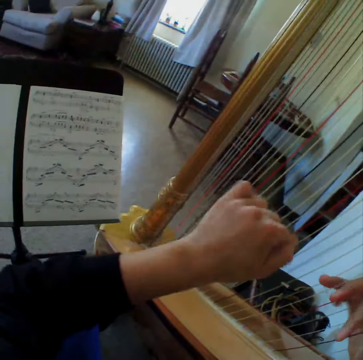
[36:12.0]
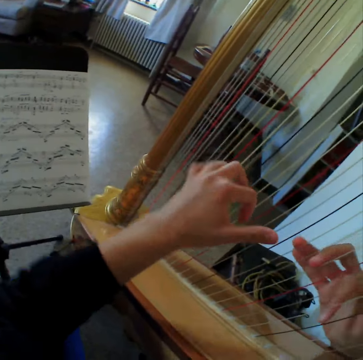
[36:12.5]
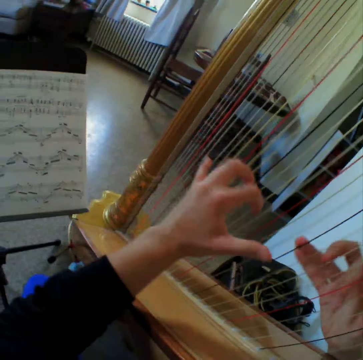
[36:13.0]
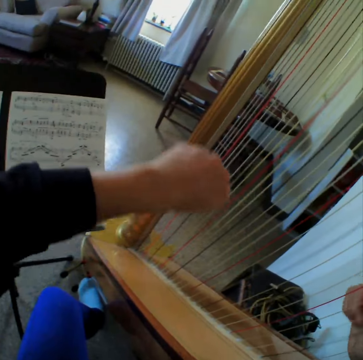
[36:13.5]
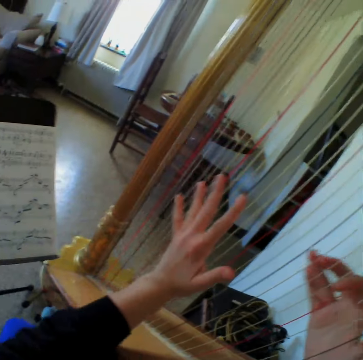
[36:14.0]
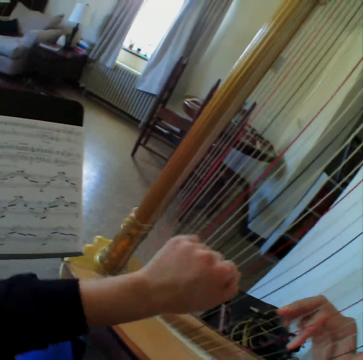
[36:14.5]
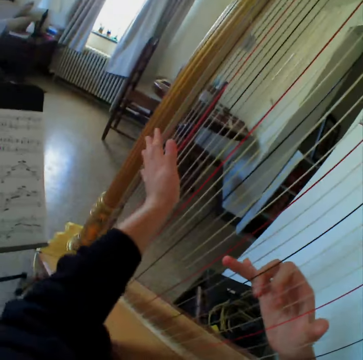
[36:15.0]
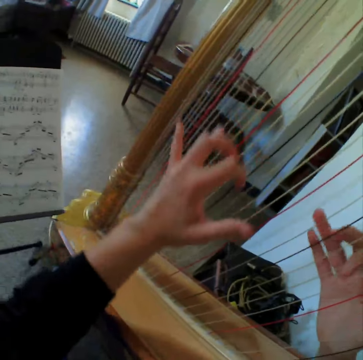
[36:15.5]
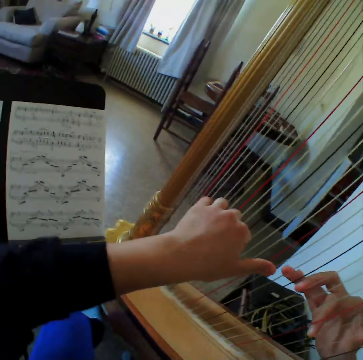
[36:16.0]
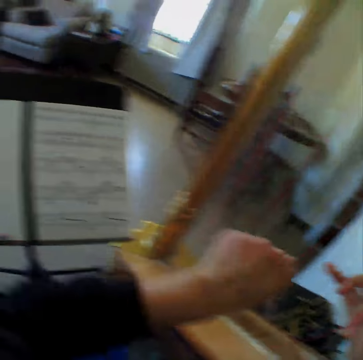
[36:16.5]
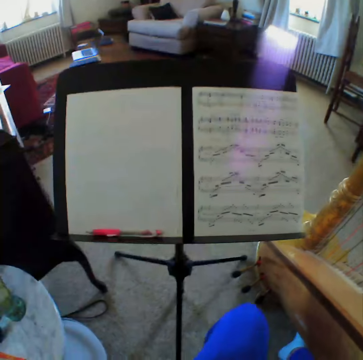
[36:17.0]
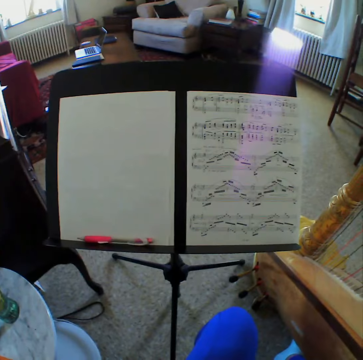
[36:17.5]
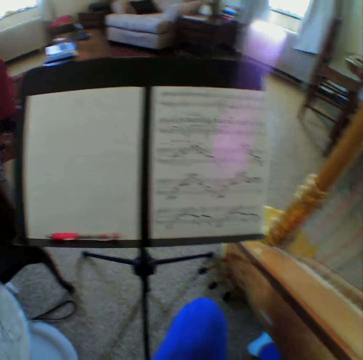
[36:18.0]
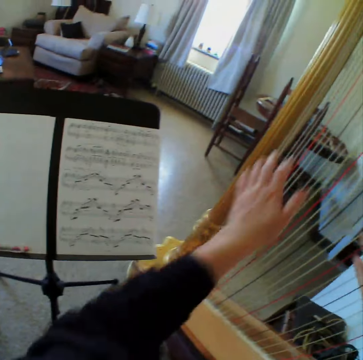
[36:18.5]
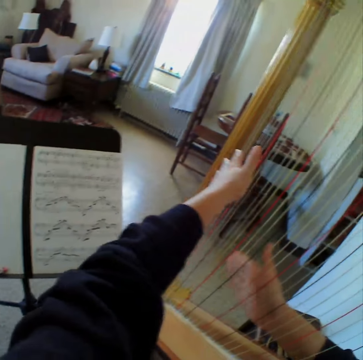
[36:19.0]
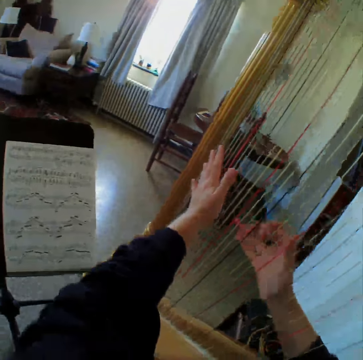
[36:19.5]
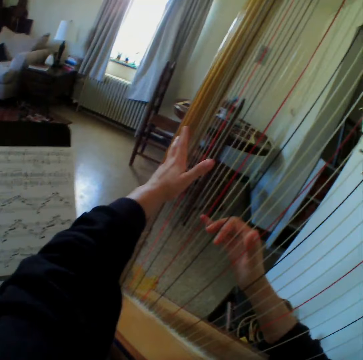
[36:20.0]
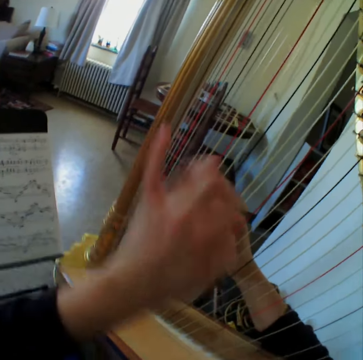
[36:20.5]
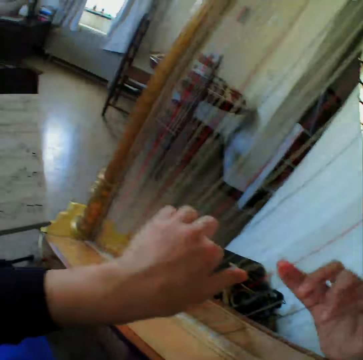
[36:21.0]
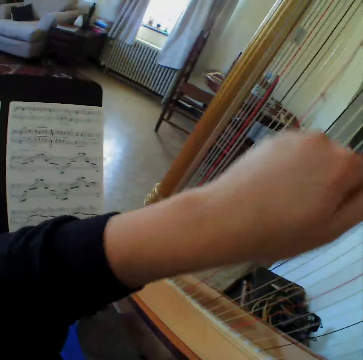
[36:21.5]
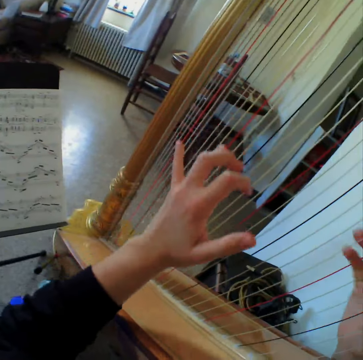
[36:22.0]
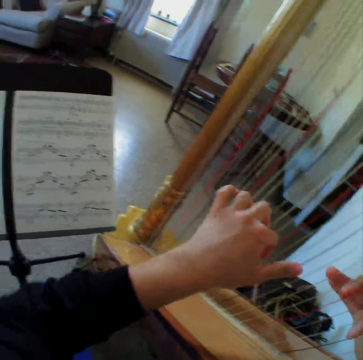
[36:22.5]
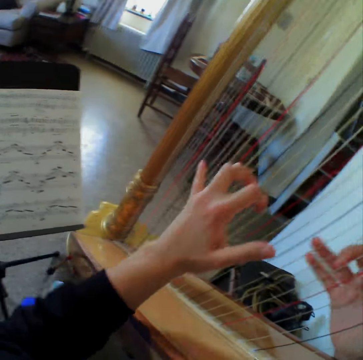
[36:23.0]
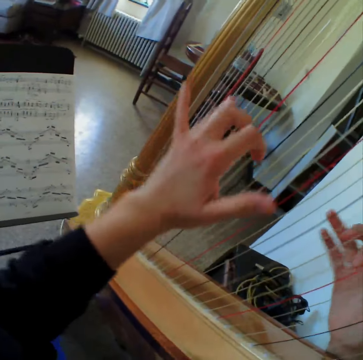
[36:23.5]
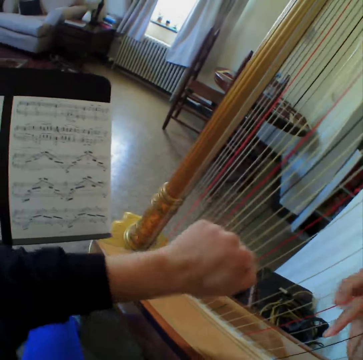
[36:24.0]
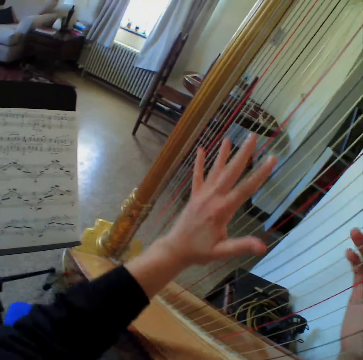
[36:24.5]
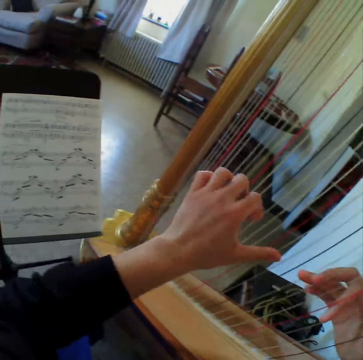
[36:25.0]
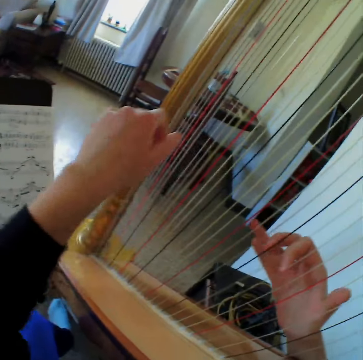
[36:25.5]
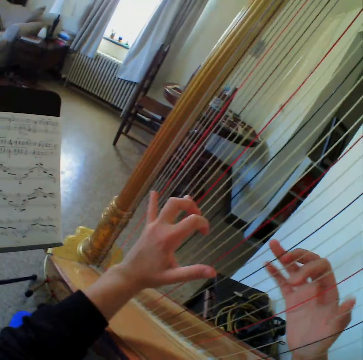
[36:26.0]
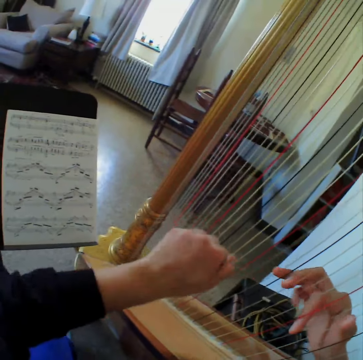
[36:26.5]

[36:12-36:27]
The camera wearer reads the music paper. They play the guitar. They read the music paper. They play the guitar. They read the music paper. They play the guitar.

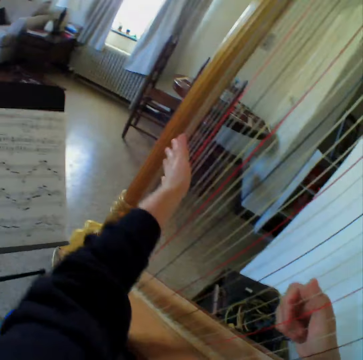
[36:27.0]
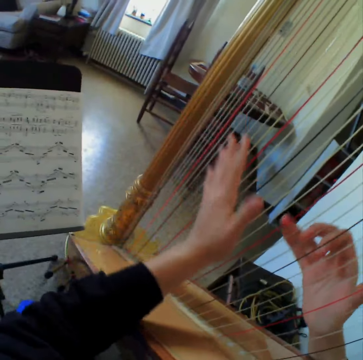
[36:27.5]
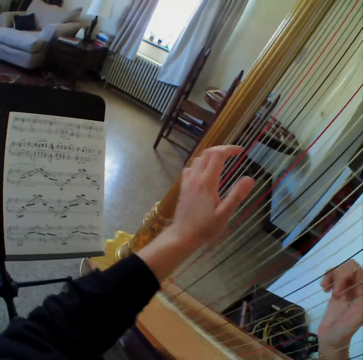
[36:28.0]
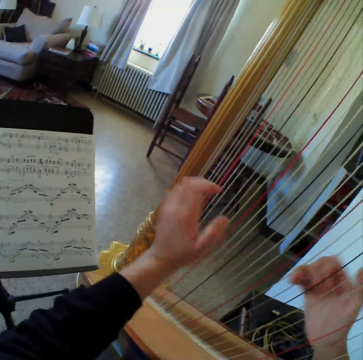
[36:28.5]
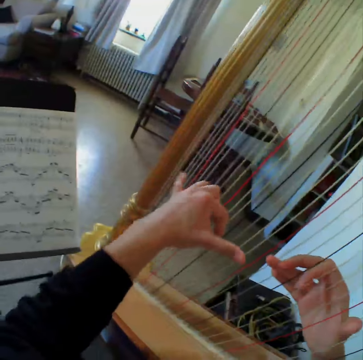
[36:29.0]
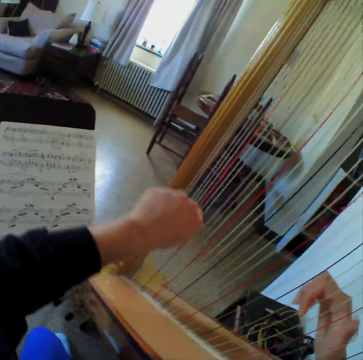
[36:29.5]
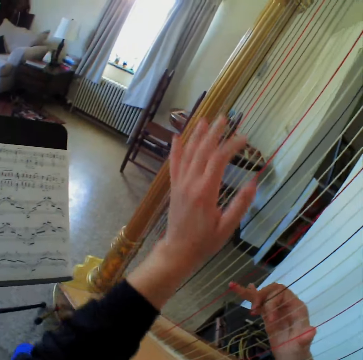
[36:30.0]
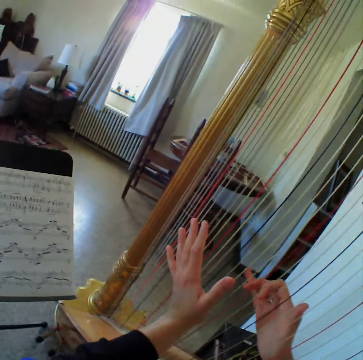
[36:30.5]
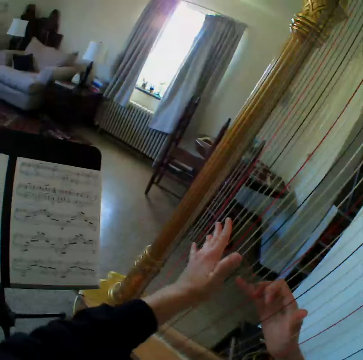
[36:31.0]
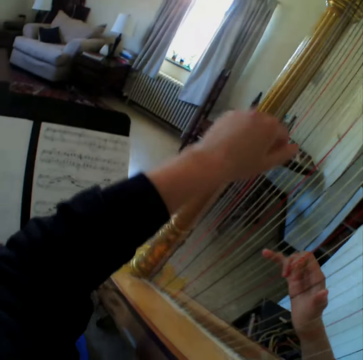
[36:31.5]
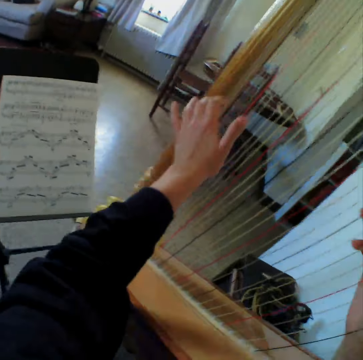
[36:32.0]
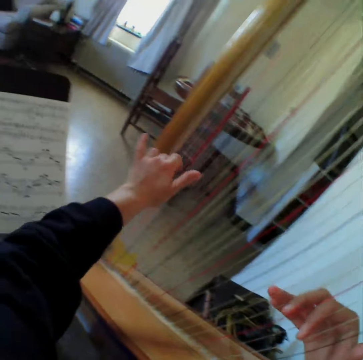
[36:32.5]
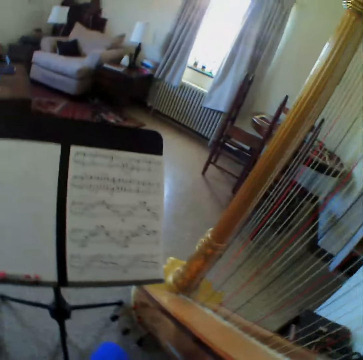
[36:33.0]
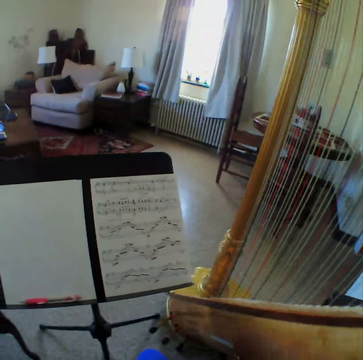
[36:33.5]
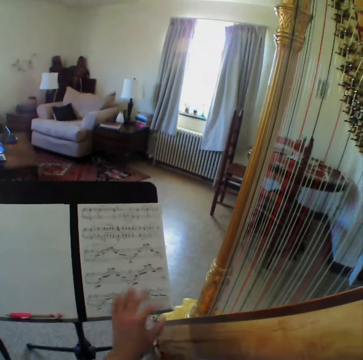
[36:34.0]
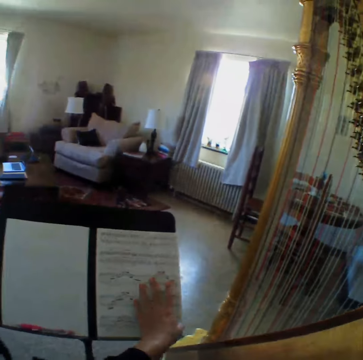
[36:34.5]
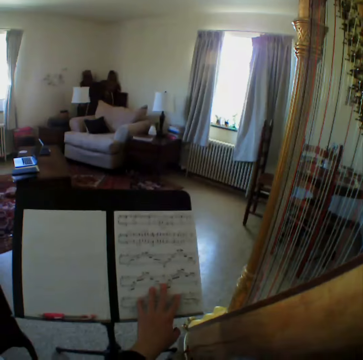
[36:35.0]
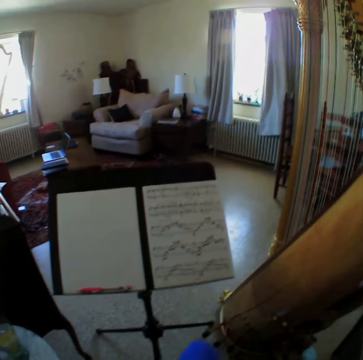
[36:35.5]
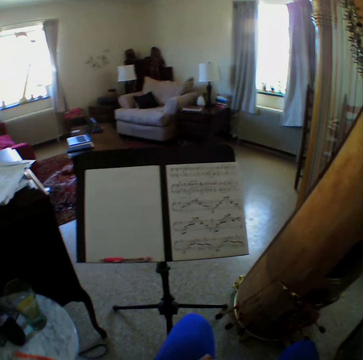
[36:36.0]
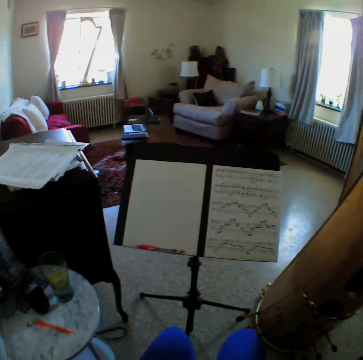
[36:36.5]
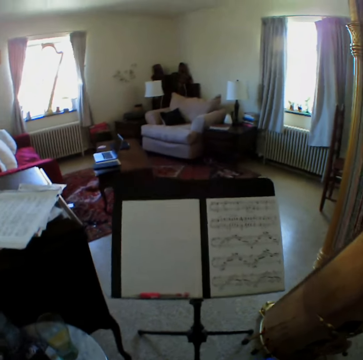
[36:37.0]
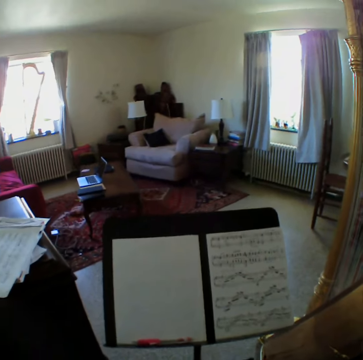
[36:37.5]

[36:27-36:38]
The camera wearer reads the music paper. They play the guitar. They read the music paper. They stop to play the harp. They touch a music sheet.

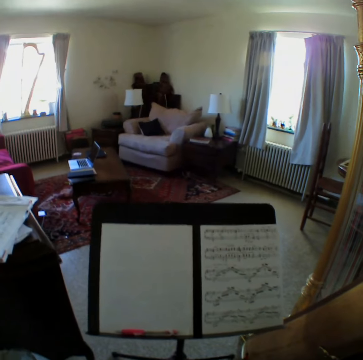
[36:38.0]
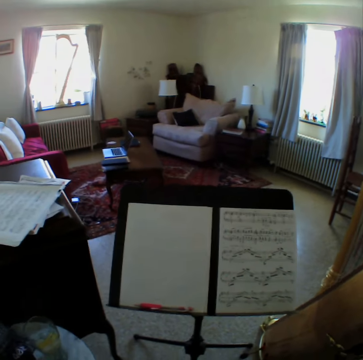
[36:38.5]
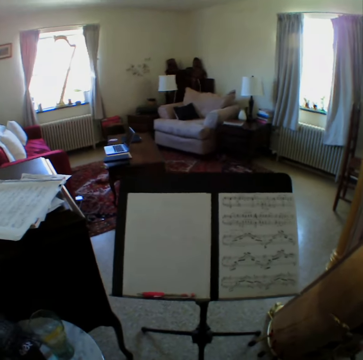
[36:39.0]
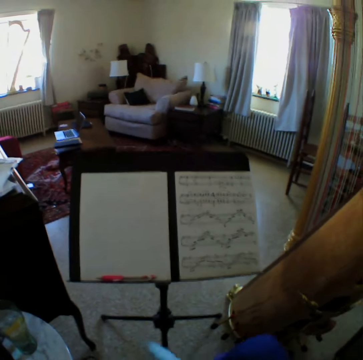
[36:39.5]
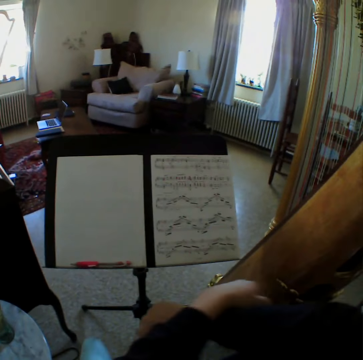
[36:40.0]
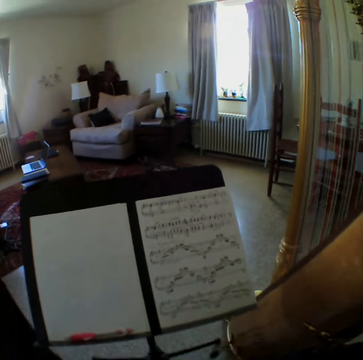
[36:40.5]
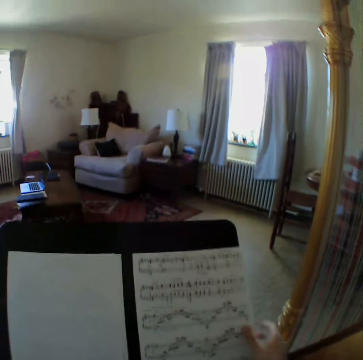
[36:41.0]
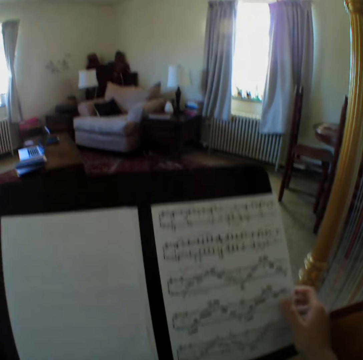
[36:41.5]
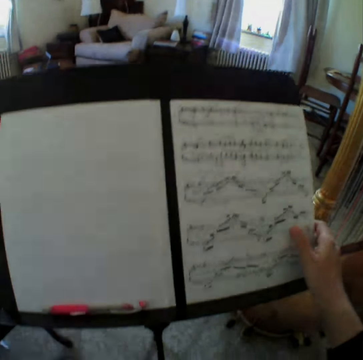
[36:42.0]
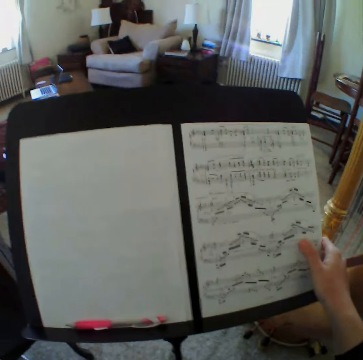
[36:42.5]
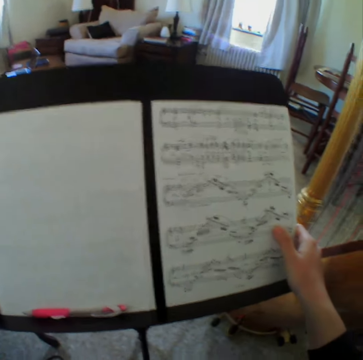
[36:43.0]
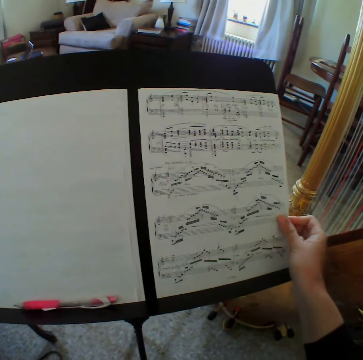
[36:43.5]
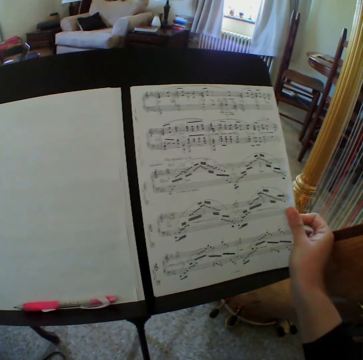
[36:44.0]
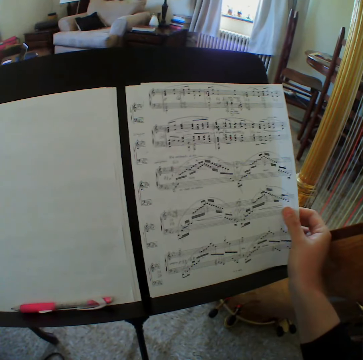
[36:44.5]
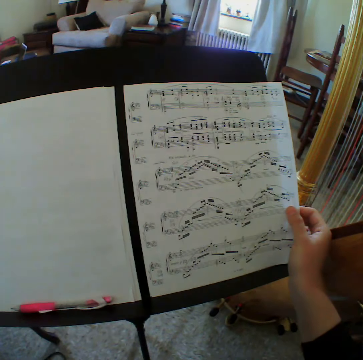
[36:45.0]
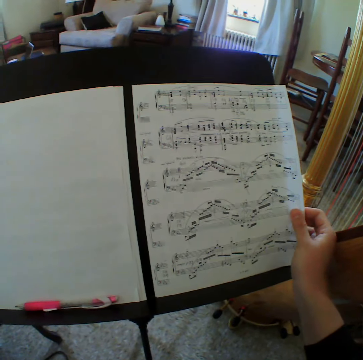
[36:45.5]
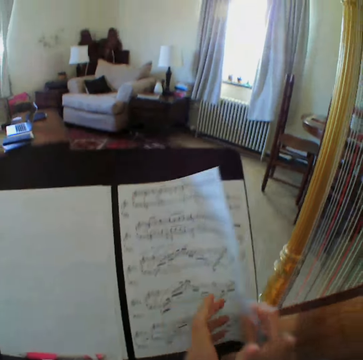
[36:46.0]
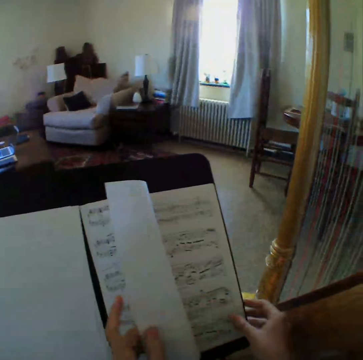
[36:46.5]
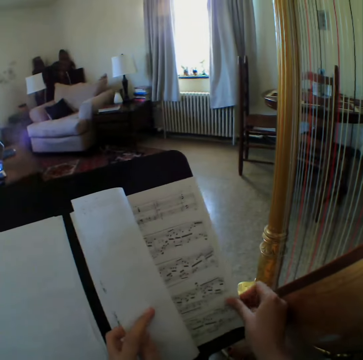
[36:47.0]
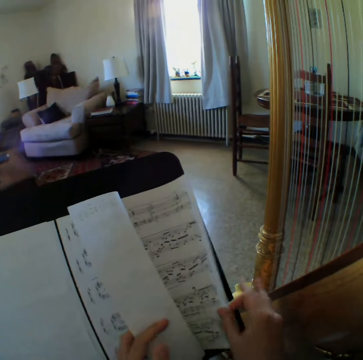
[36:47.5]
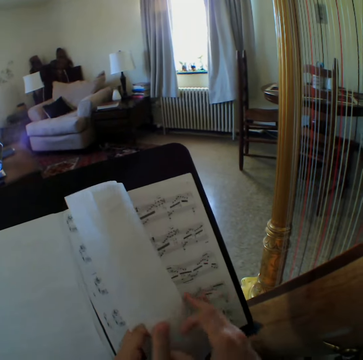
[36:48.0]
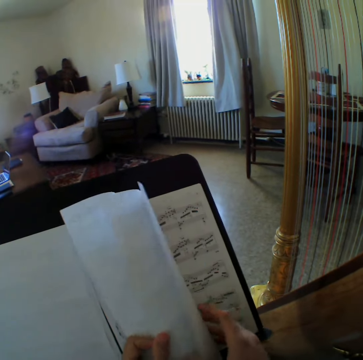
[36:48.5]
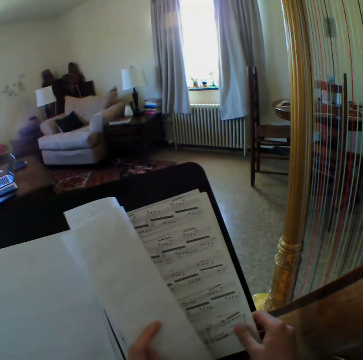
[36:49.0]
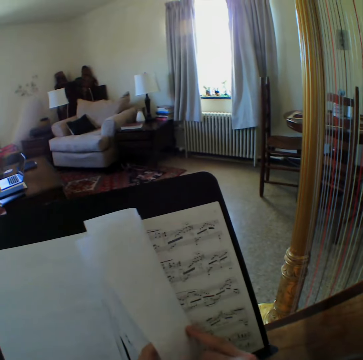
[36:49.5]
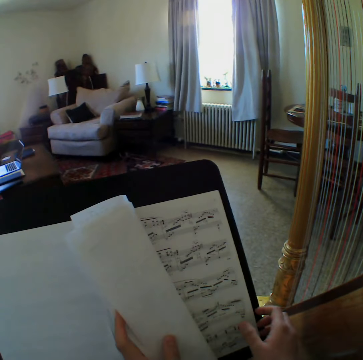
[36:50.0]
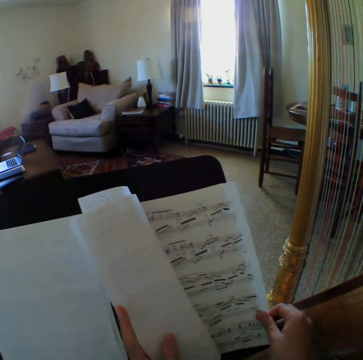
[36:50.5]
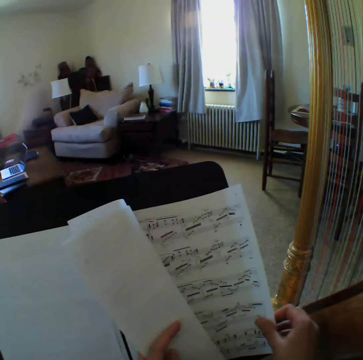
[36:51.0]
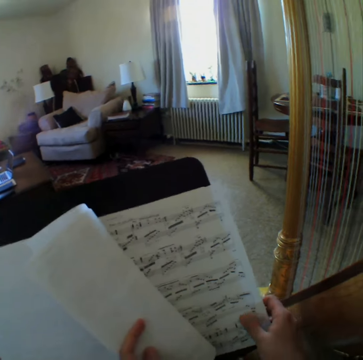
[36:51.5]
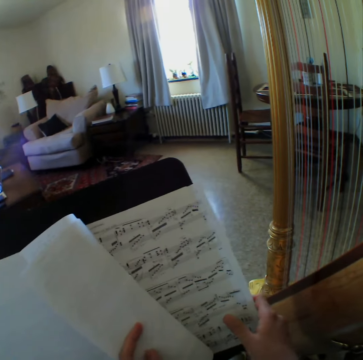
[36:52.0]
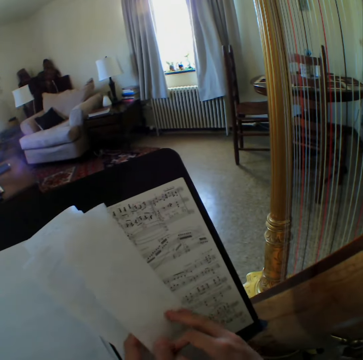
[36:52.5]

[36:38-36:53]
The camera wearer moves the leg. They read the music paper. They flip through the page of the music sheet. They look at the music papers. They flip through another page of the music sheet.
